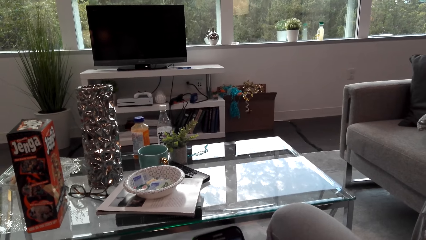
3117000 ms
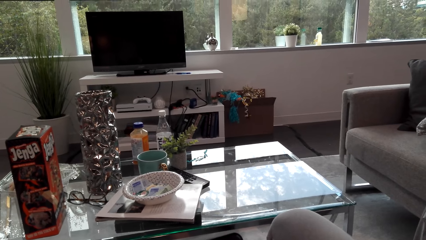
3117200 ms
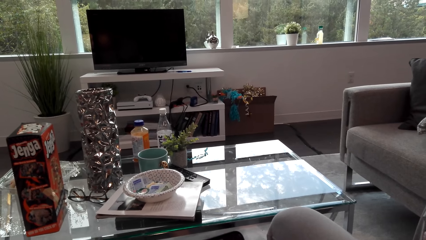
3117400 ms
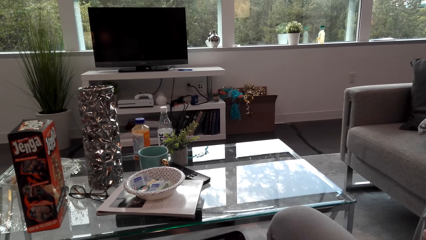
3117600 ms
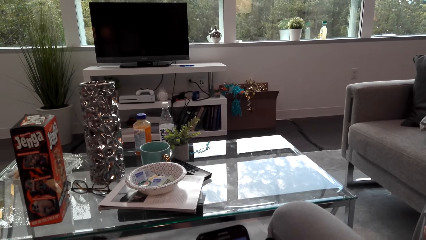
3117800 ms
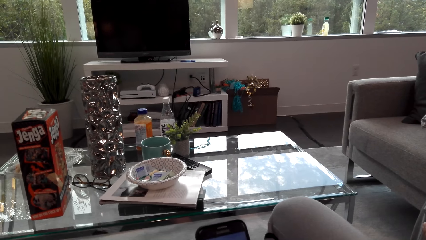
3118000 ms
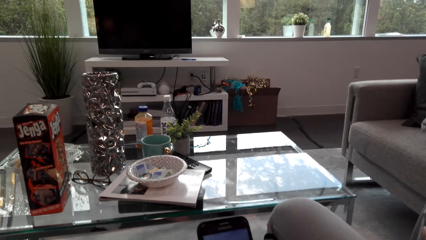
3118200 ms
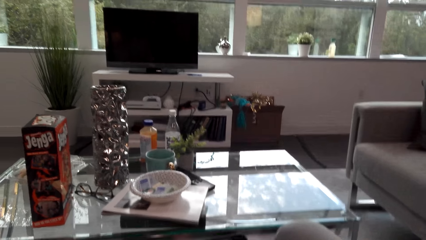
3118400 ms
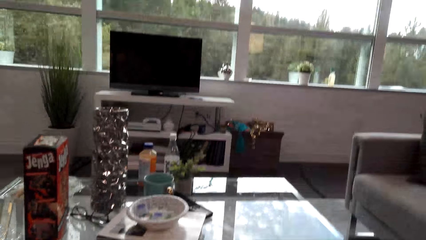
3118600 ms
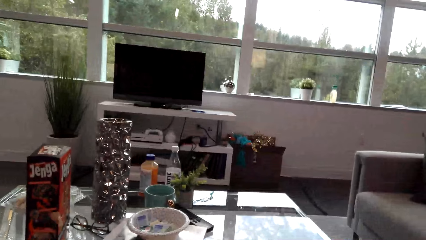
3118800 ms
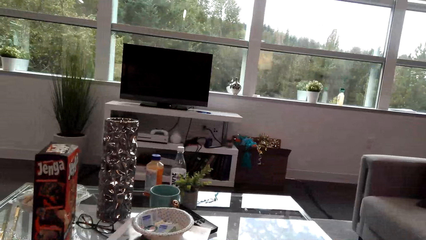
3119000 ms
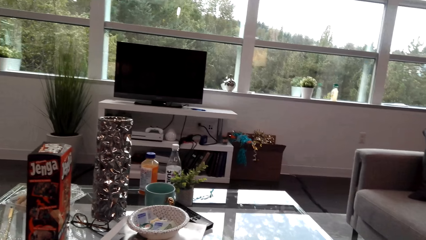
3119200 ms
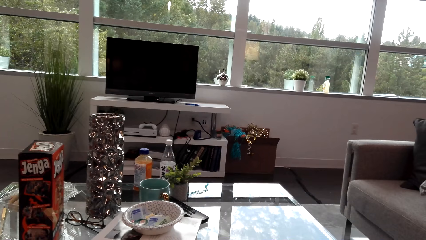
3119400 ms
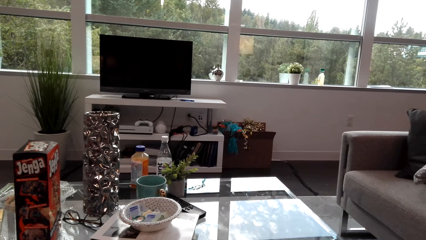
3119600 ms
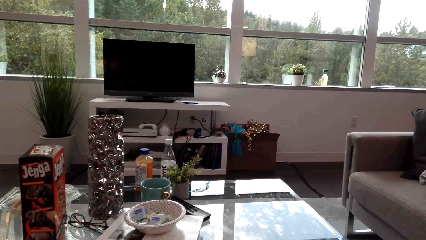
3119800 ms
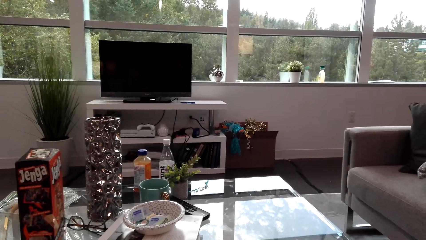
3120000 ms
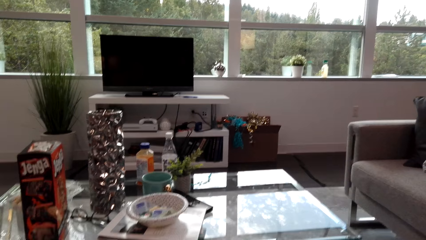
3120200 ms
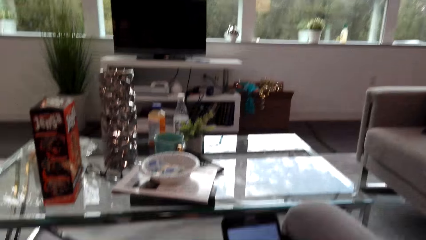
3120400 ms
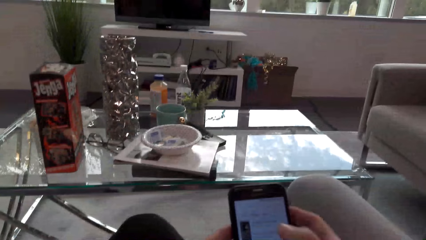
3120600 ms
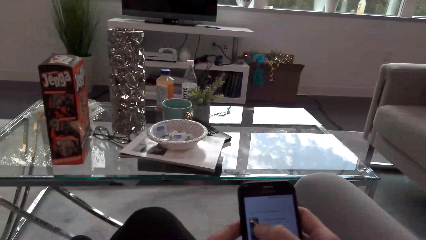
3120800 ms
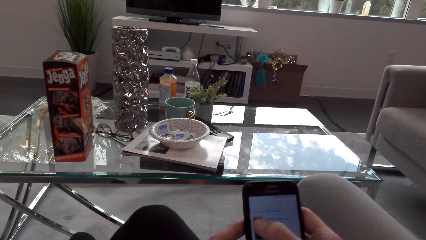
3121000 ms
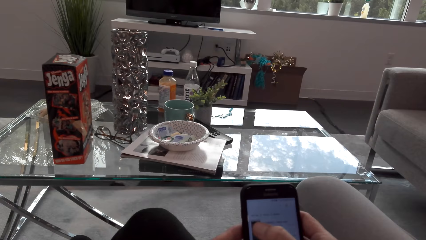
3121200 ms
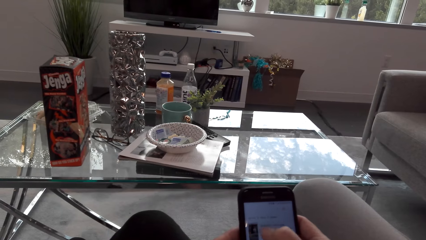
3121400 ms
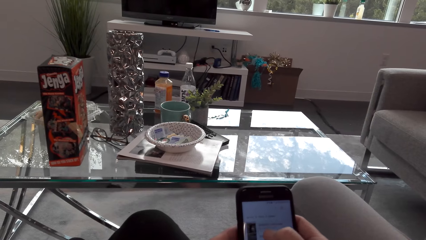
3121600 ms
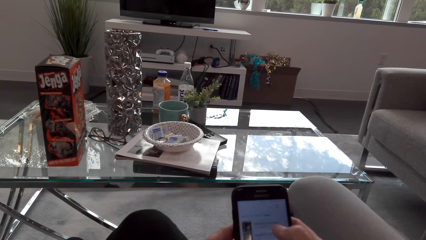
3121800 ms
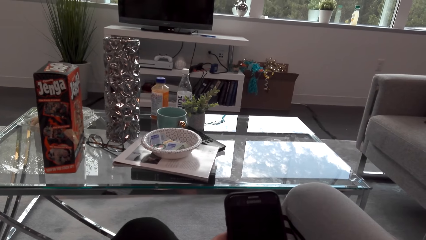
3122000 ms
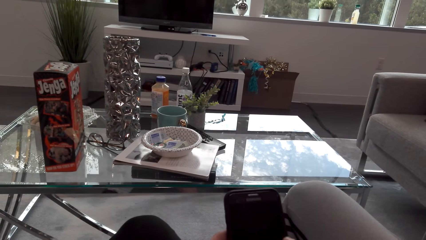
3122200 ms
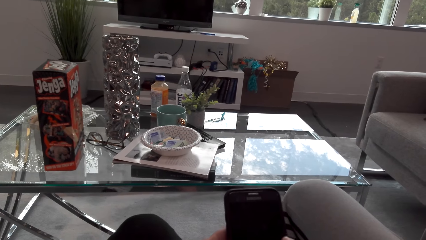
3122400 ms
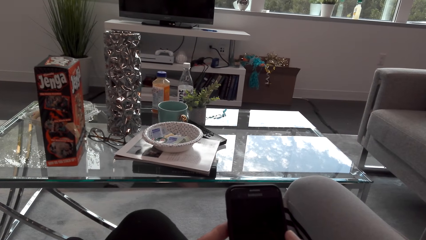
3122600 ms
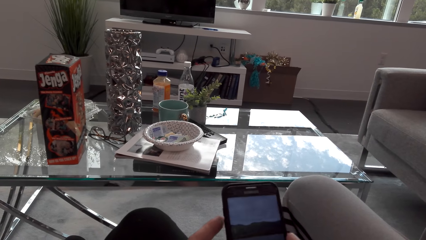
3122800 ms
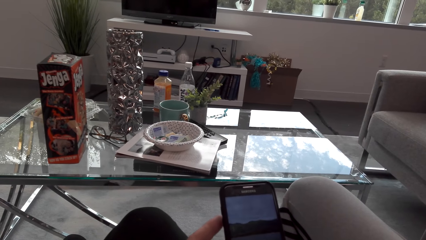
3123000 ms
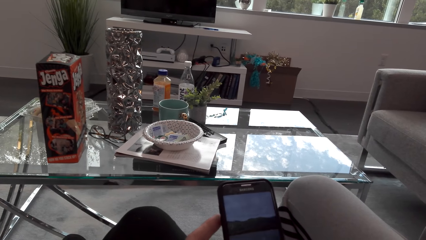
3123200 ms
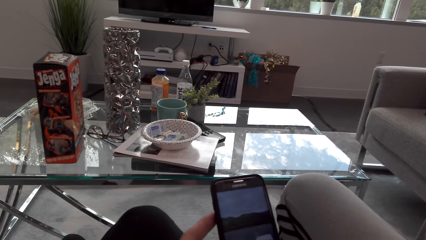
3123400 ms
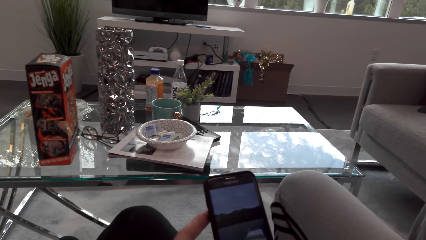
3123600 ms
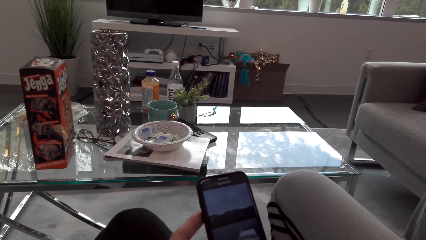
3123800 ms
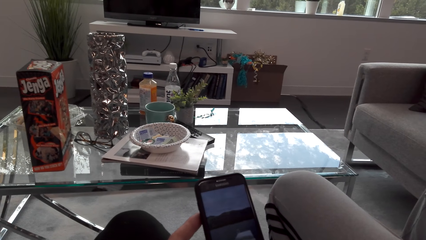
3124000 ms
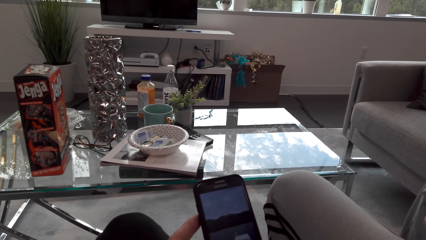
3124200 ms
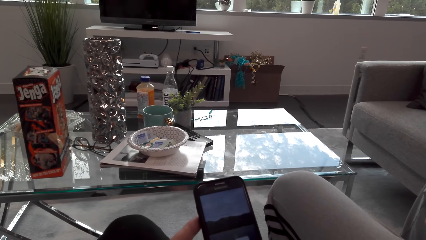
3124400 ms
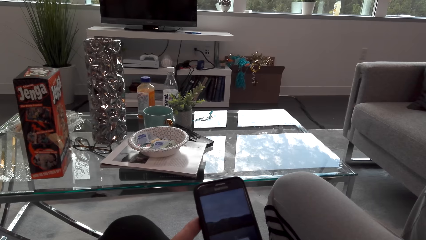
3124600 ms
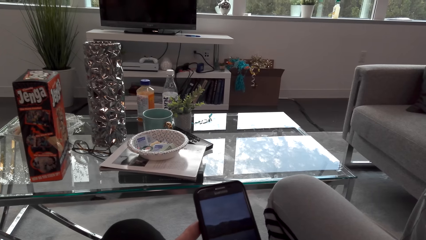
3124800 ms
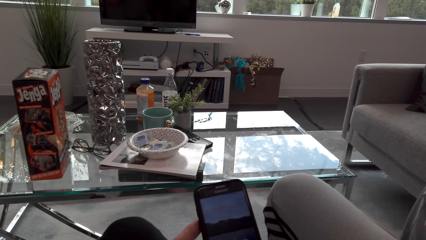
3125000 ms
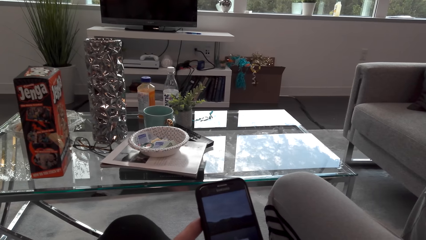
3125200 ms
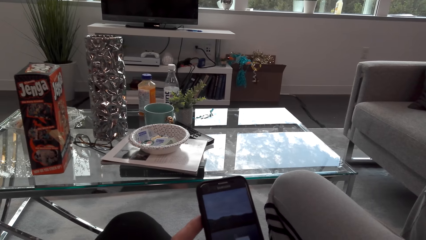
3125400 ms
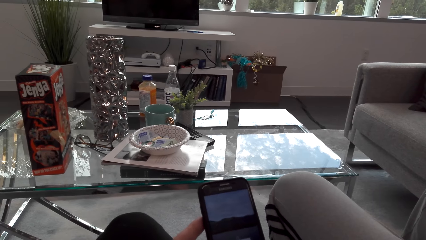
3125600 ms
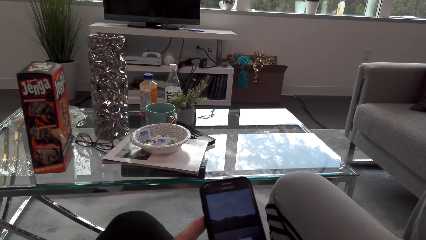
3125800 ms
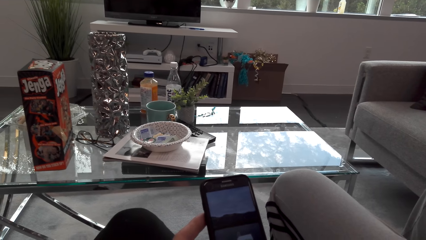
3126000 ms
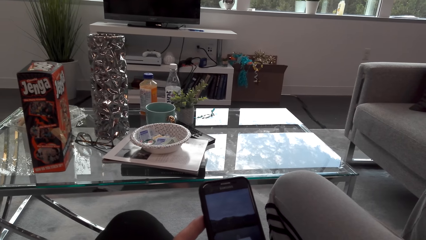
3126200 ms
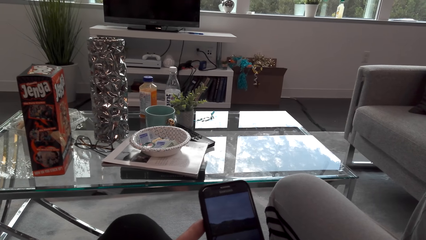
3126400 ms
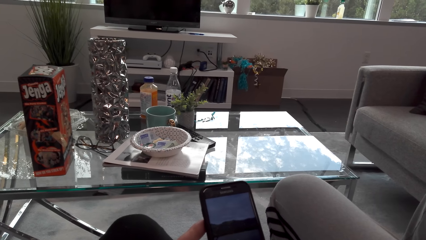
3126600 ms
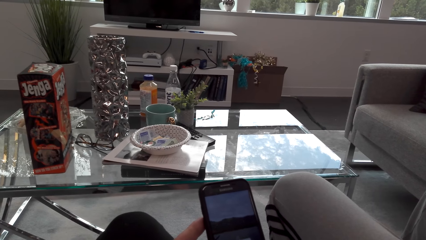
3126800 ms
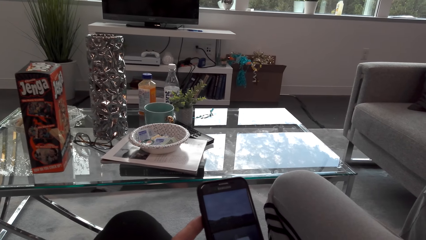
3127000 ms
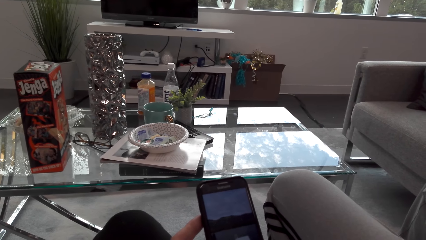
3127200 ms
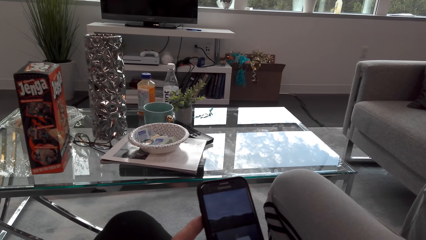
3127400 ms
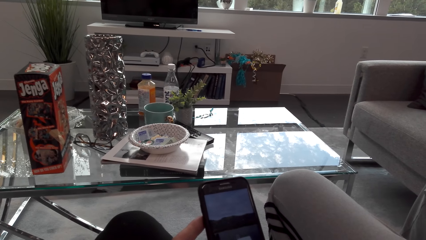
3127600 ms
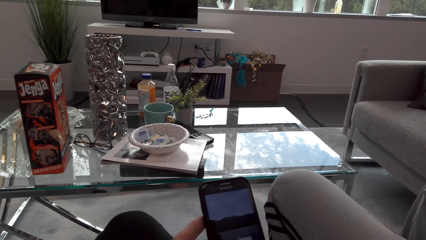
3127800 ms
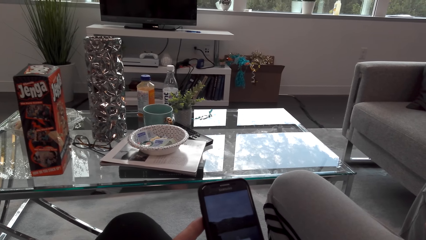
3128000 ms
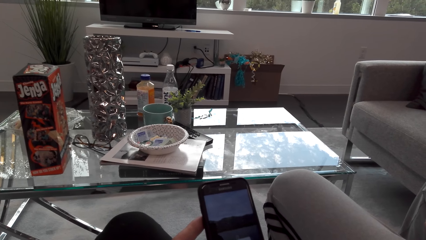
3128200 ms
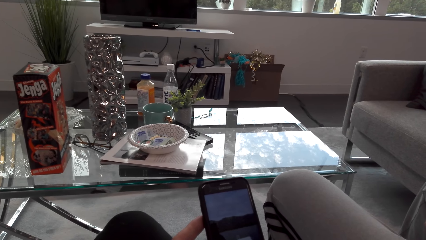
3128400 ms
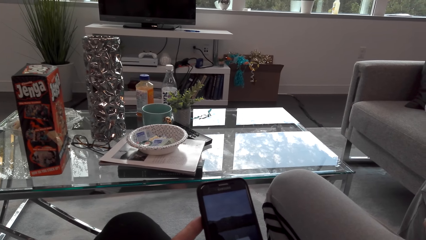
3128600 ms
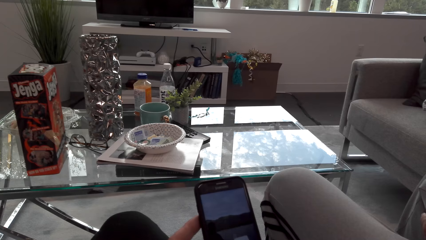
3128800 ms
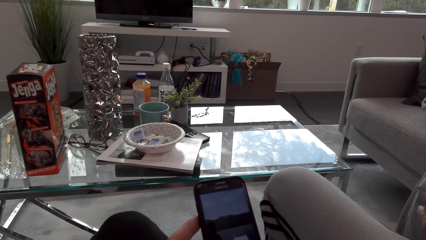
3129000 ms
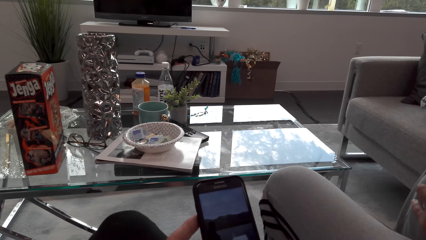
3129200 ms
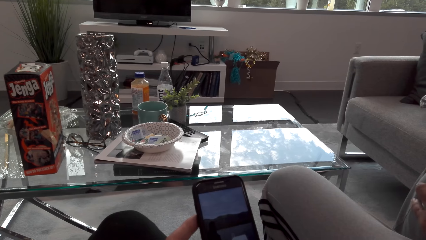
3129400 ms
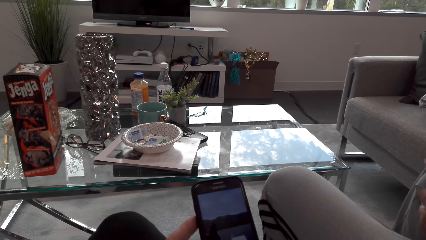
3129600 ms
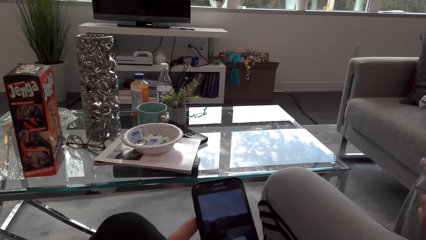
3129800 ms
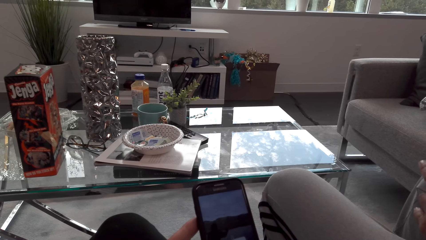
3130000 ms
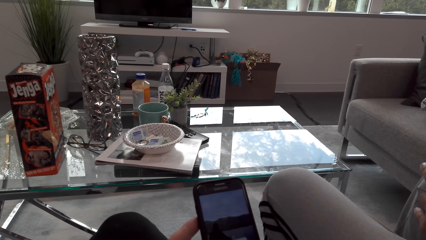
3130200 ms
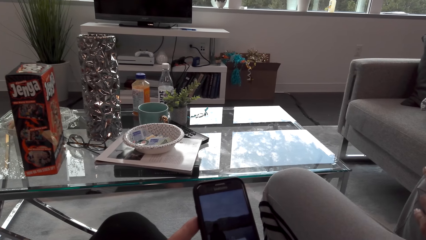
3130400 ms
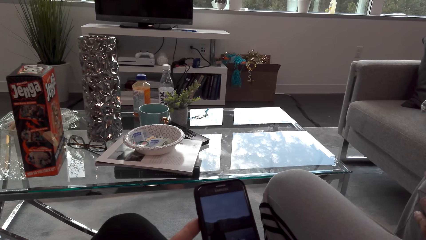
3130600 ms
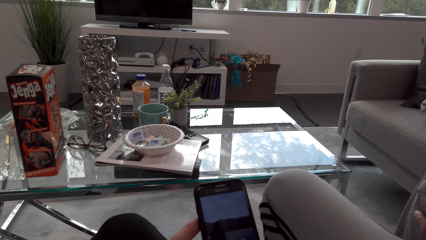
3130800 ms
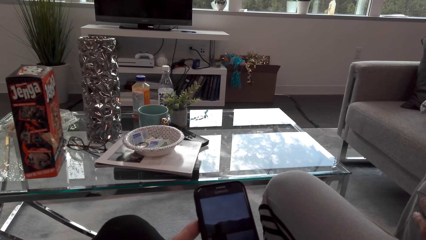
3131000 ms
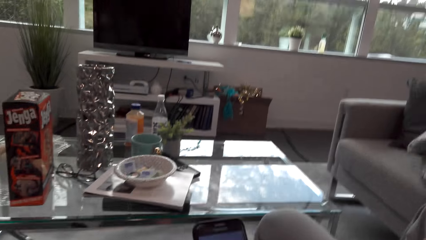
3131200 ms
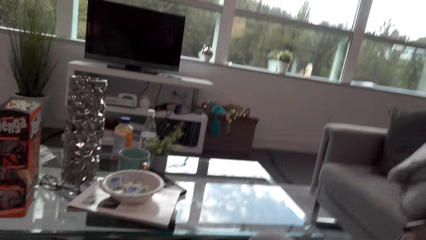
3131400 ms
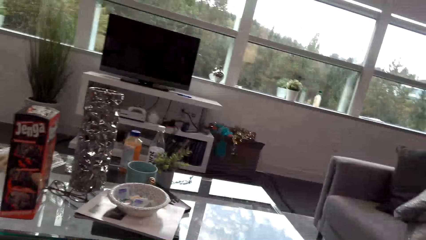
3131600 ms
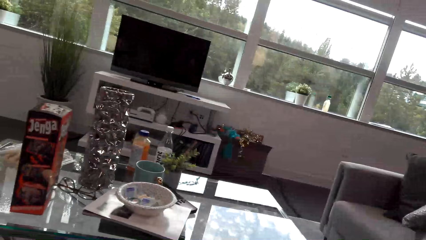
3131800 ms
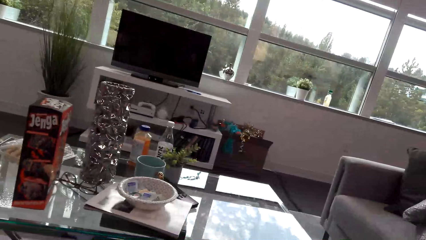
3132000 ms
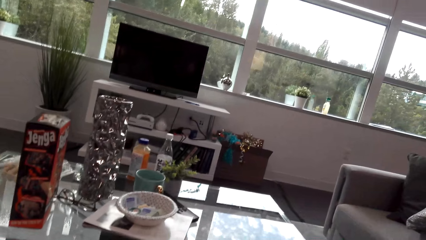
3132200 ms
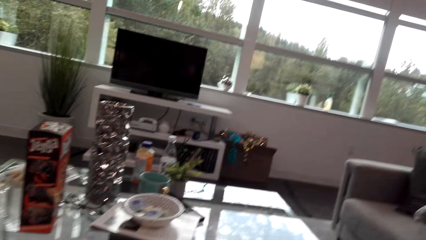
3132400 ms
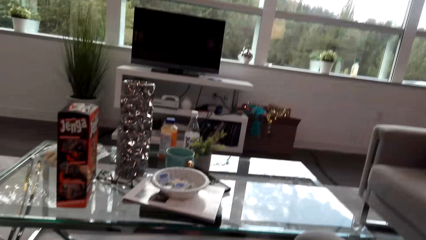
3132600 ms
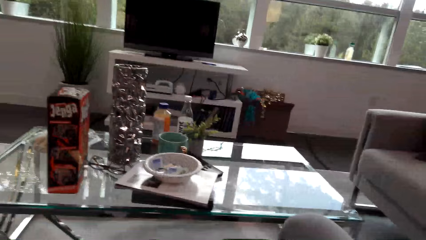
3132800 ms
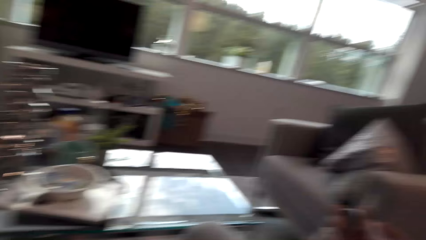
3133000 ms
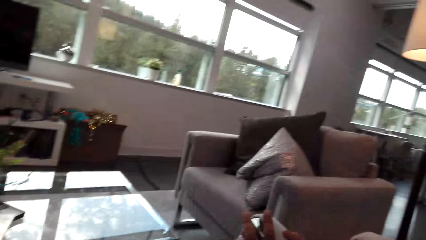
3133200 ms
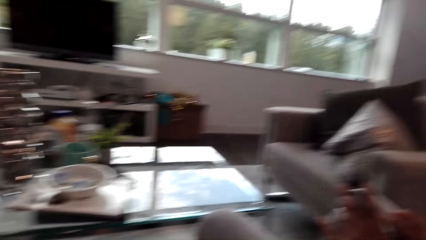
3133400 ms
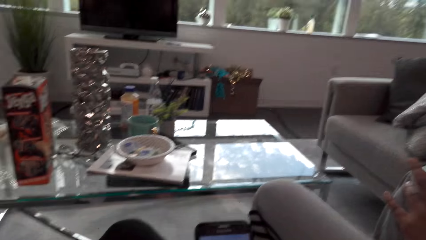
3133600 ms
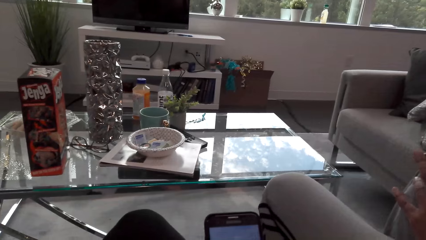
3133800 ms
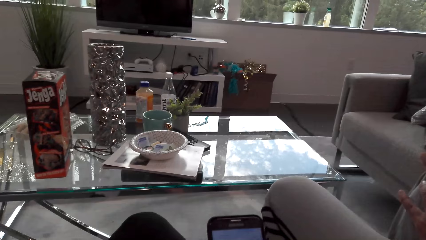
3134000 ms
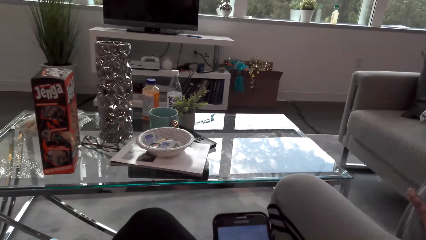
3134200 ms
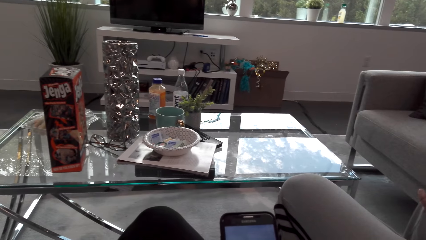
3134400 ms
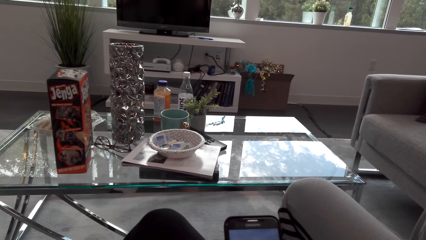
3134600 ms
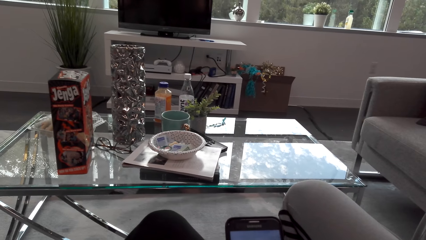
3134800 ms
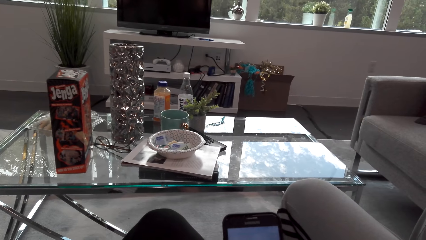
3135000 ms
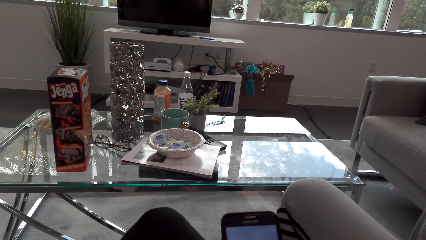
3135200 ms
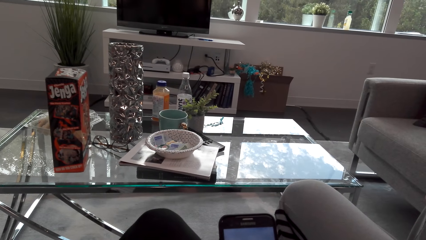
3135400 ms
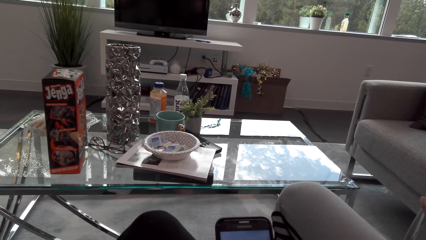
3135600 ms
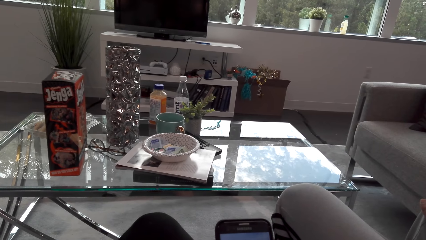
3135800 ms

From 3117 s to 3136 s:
The camera wearer looks around. They scroll on the phone. They look around the room. They look at the phone.
